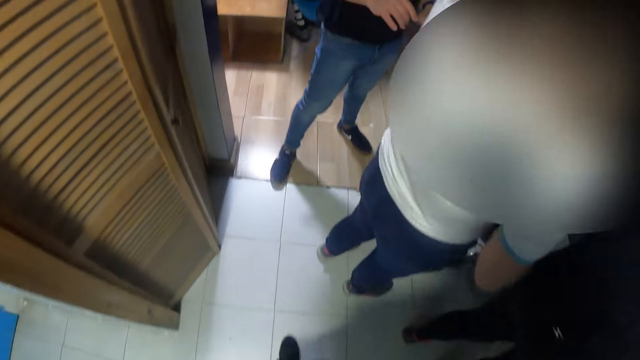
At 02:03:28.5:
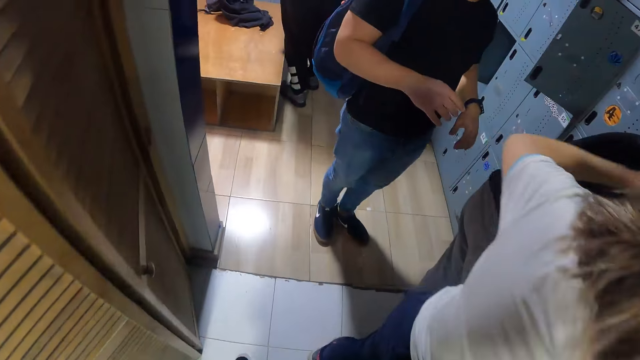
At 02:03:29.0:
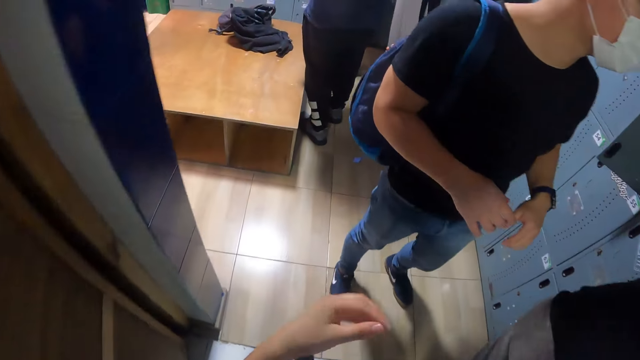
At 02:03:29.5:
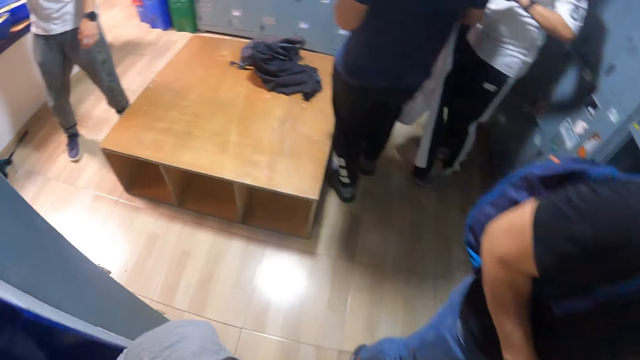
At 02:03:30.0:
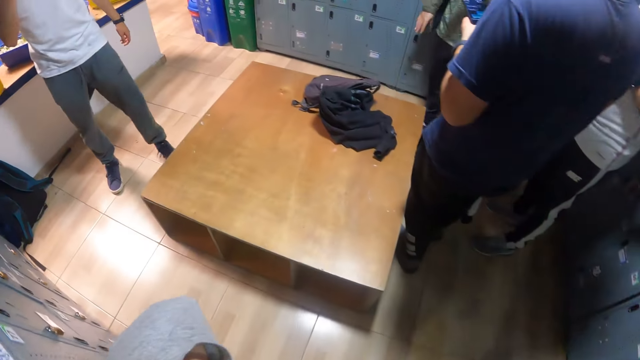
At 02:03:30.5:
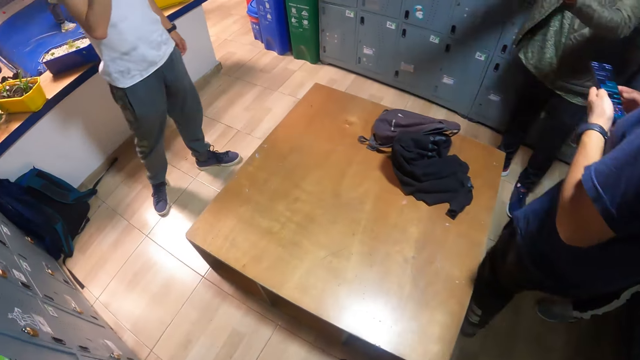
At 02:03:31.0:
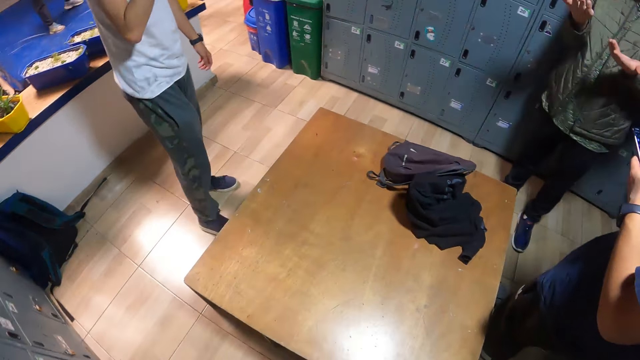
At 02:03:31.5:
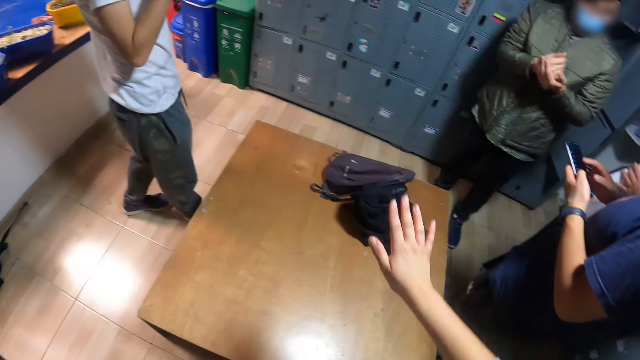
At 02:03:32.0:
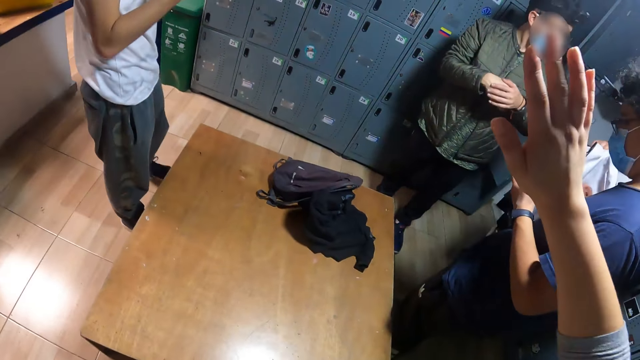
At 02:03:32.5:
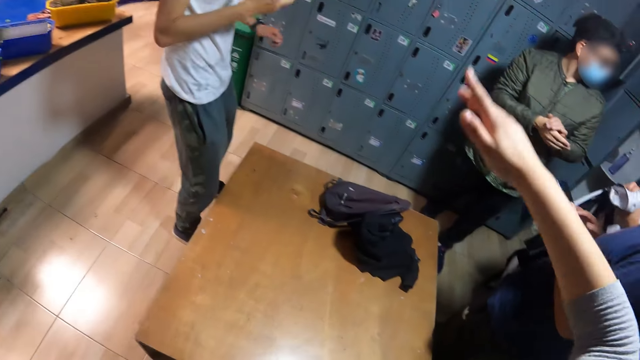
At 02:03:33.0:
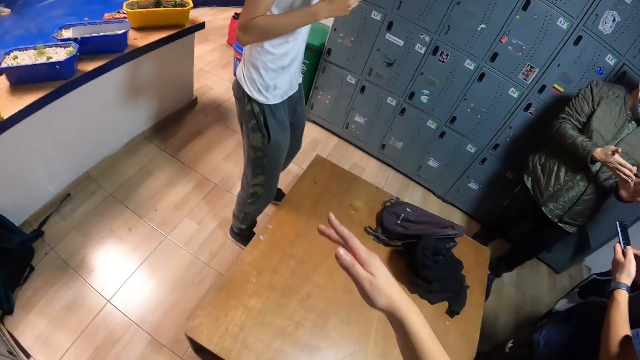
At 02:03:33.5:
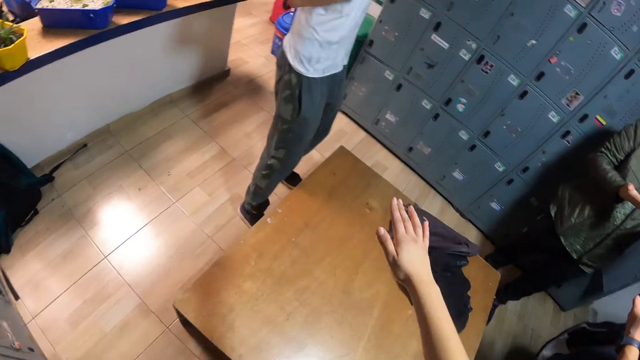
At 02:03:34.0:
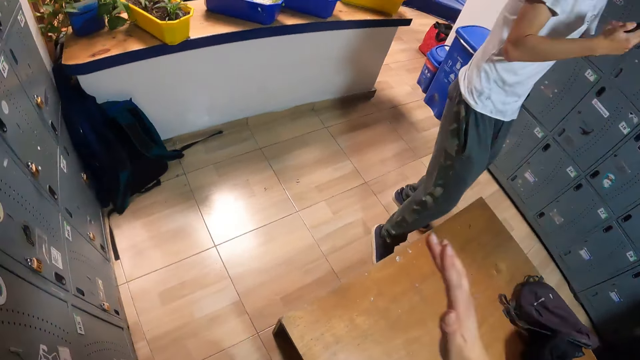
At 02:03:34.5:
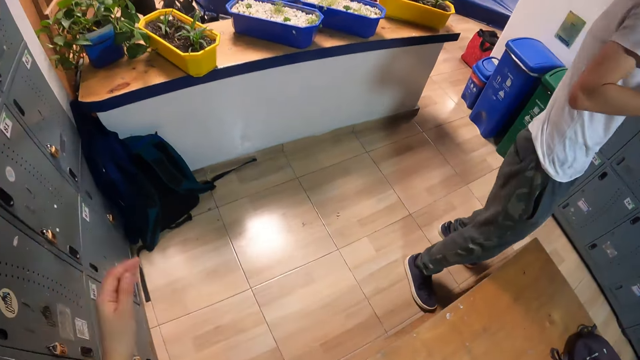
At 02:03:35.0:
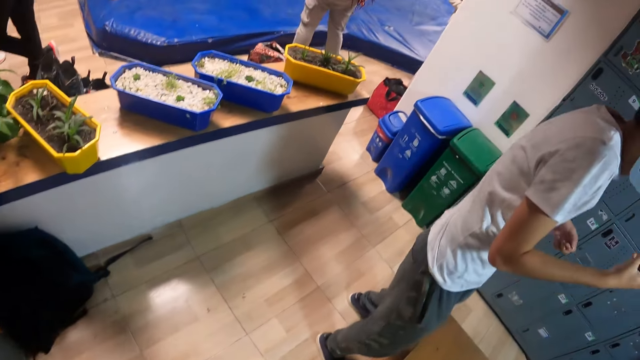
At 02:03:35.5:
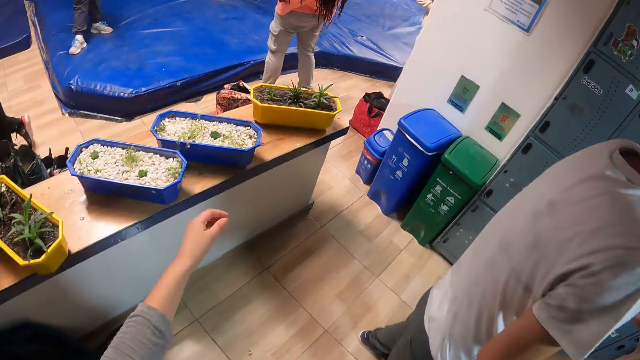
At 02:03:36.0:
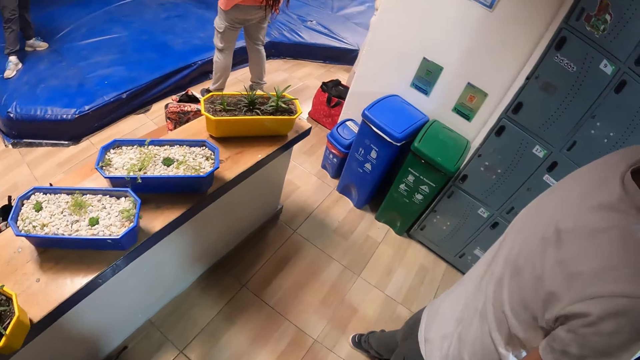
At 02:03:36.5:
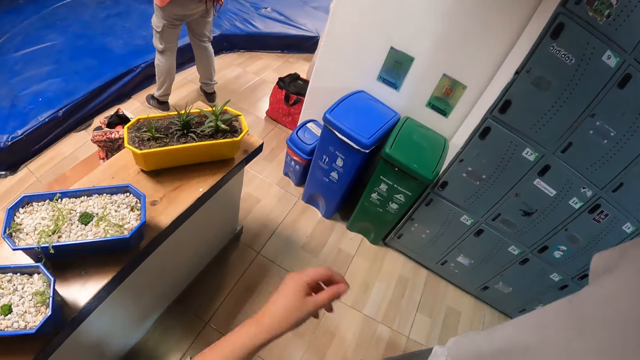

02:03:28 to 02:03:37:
The camera wearer walks away from the sink towards the climbing wall. She raises her right hand.

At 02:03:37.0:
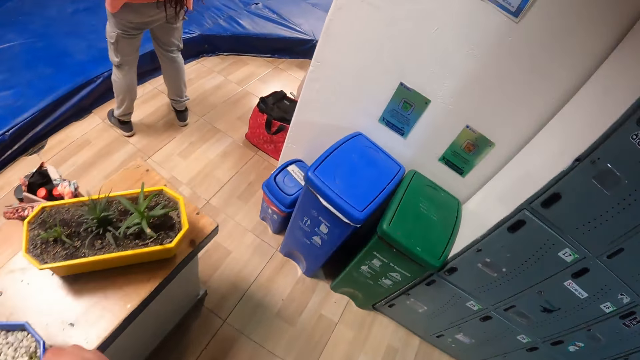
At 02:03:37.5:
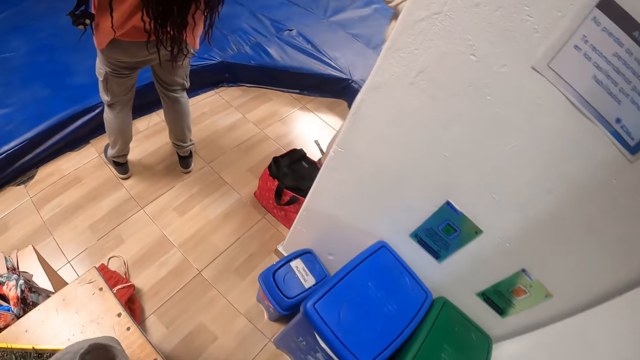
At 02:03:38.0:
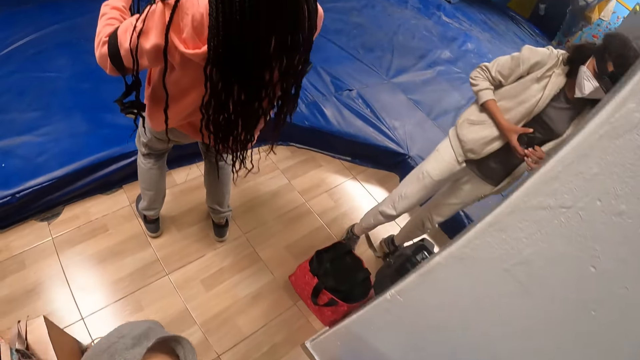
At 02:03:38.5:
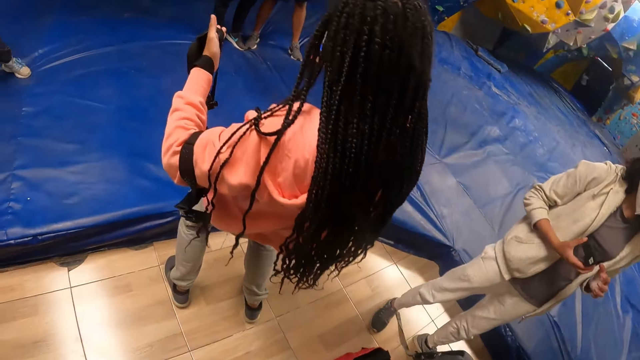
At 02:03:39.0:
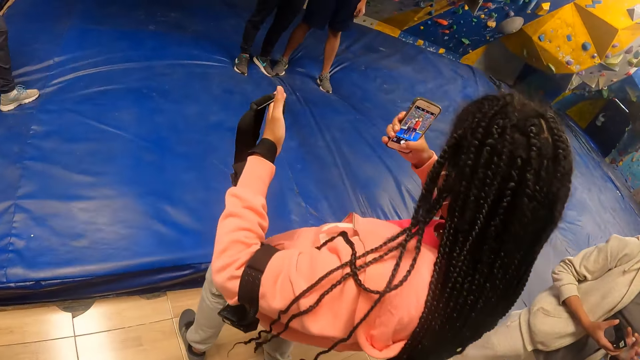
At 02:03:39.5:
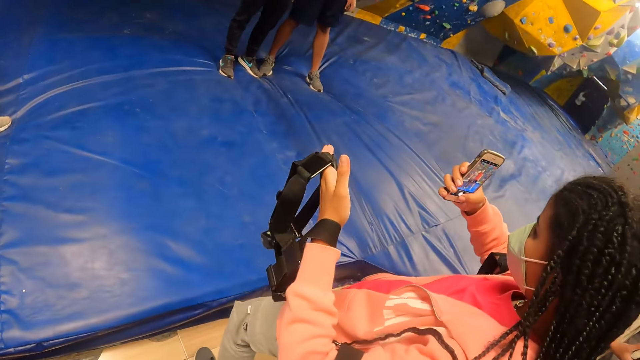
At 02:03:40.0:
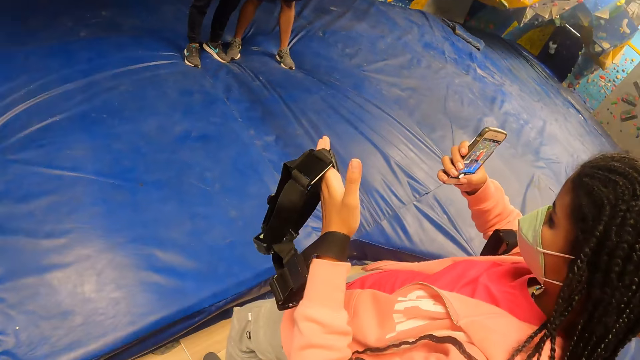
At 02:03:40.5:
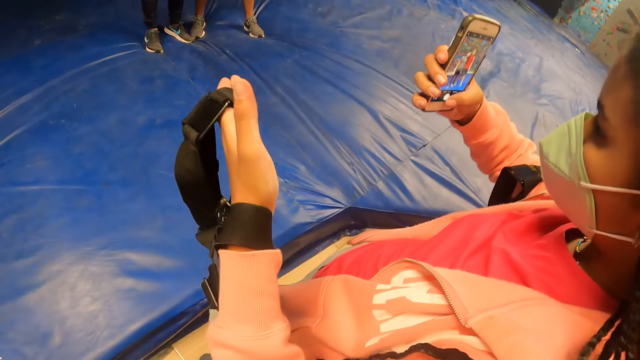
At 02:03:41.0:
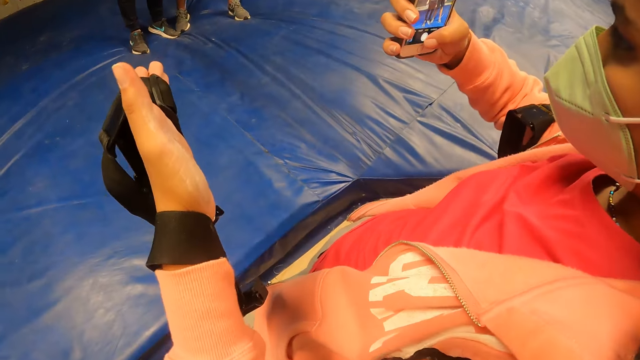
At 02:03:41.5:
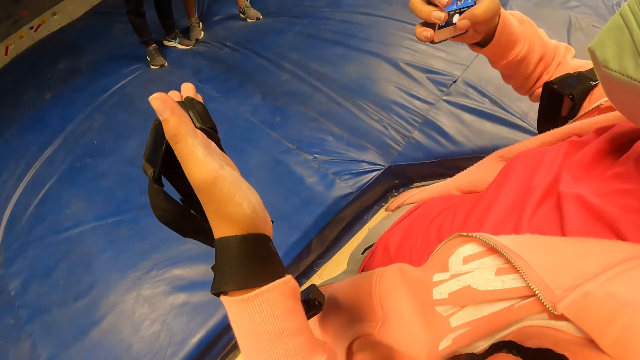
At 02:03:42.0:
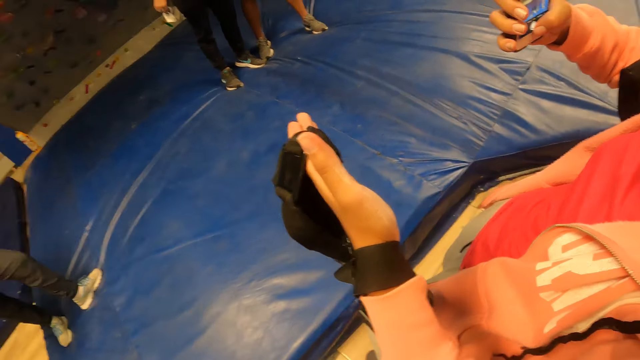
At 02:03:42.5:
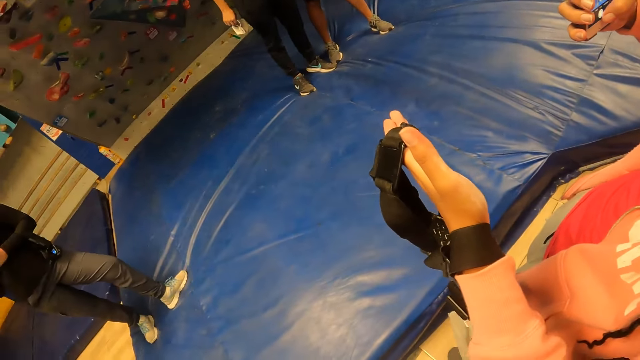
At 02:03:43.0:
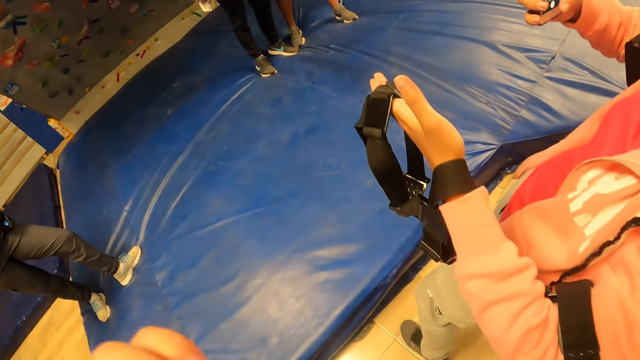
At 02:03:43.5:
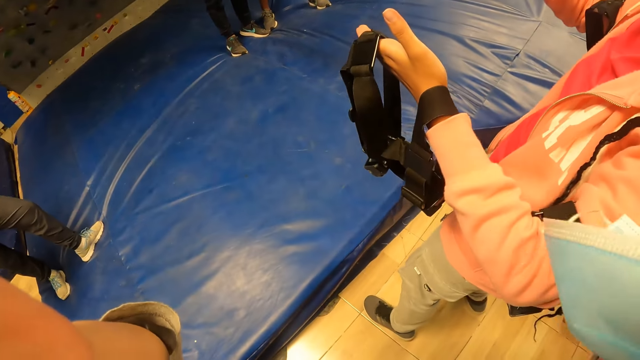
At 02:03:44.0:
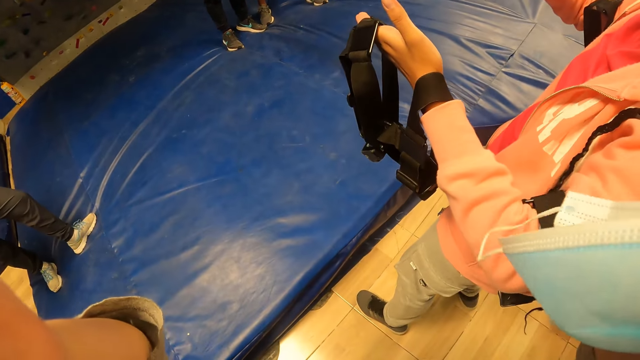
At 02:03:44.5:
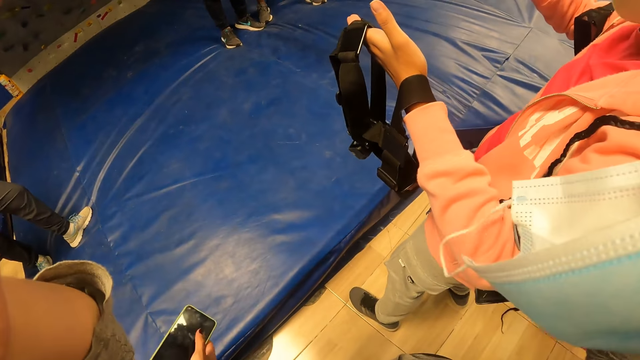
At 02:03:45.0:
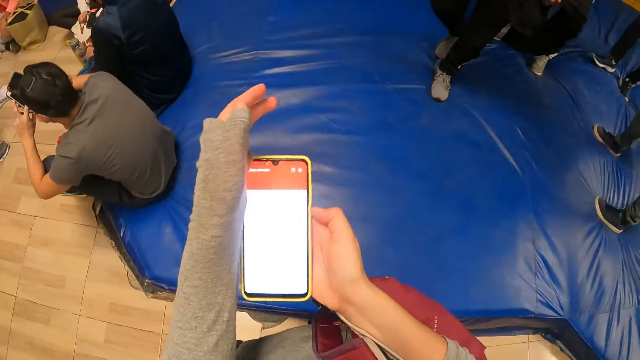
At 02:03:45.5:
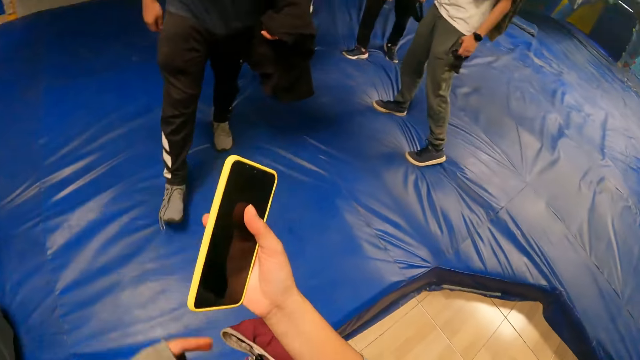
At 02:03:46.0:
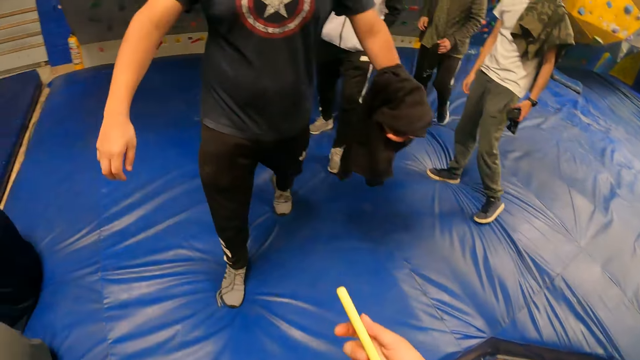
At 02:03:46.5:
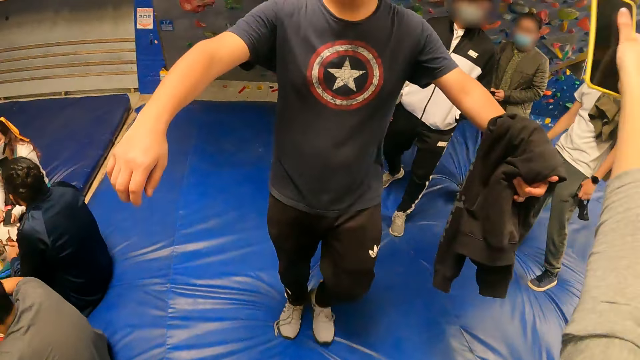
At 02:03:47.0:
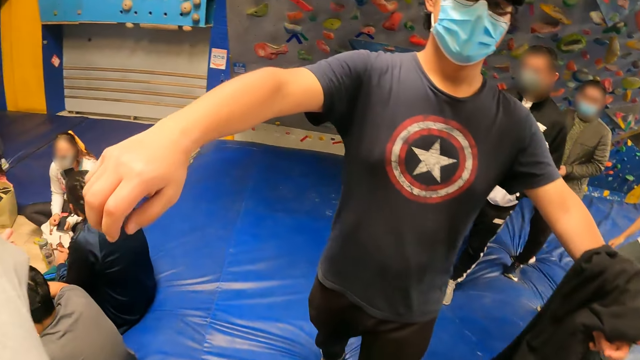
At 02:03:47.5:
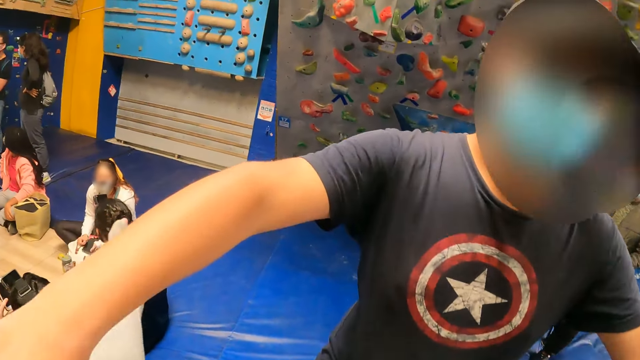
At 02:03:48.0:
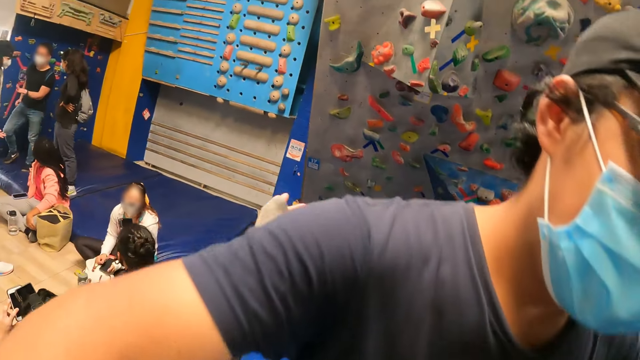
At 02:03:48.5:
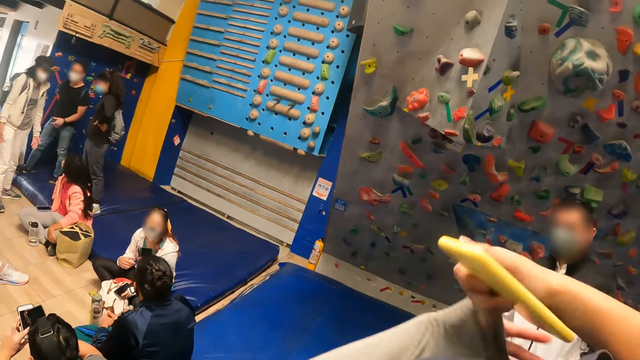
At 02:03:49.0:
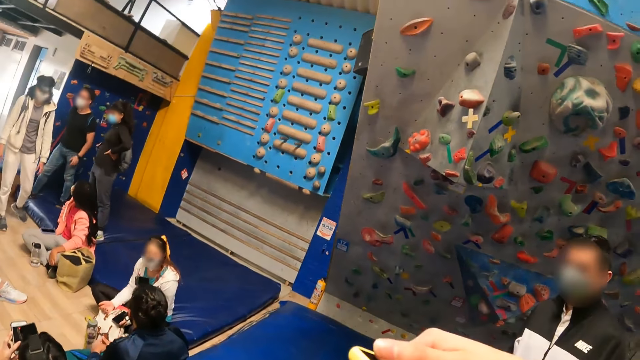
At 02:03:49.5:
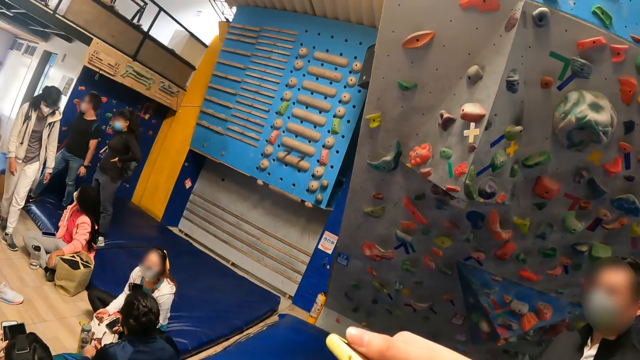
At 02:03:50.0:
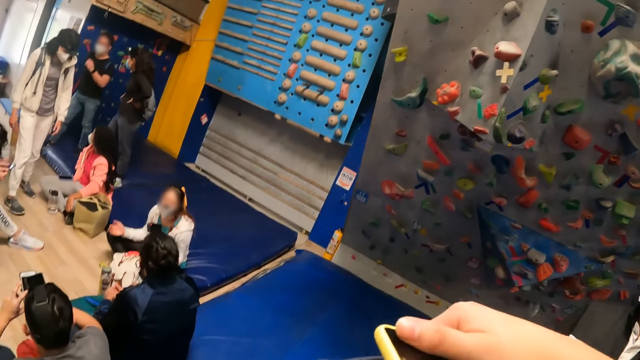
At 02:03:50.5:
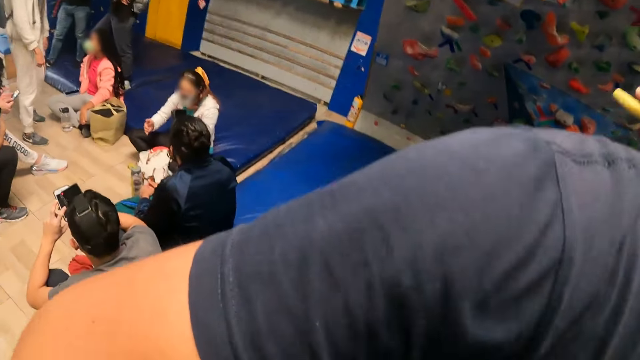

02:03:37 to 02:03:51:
A woman takes a picture with the phone in her right hand. The camera wearer looks around the climbing wall. She lifts her hand. She holds a phone in her hands. A man walks towards the camera wearer. The camera wearer hugs the man with her hands.
